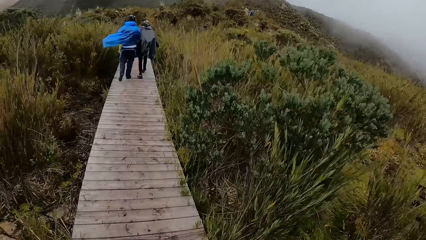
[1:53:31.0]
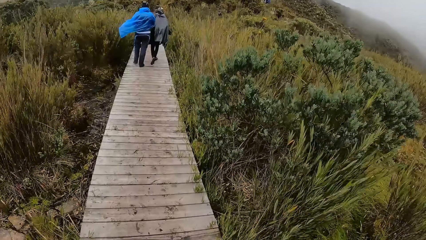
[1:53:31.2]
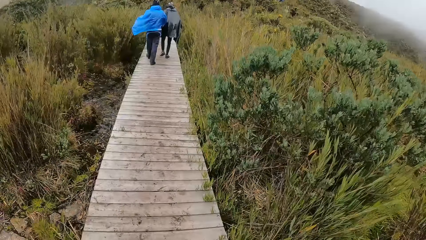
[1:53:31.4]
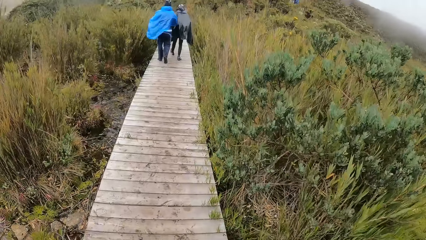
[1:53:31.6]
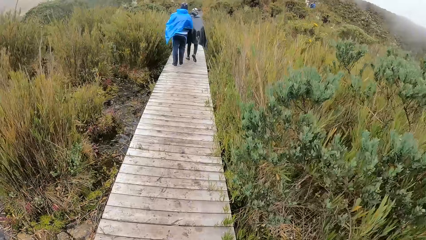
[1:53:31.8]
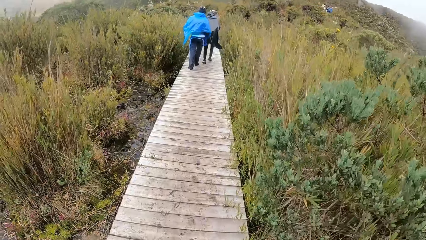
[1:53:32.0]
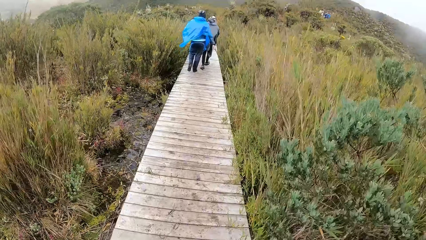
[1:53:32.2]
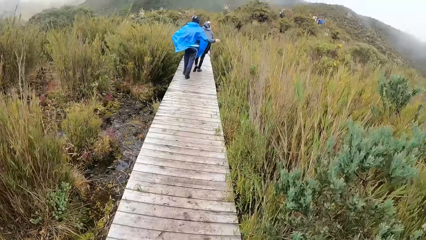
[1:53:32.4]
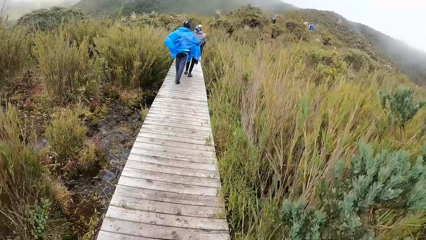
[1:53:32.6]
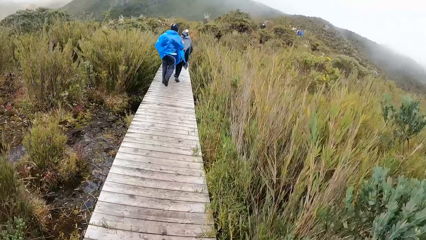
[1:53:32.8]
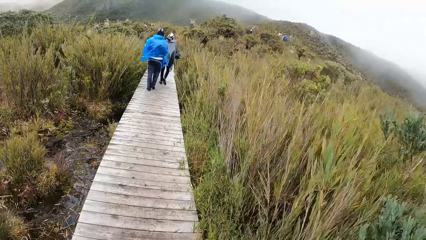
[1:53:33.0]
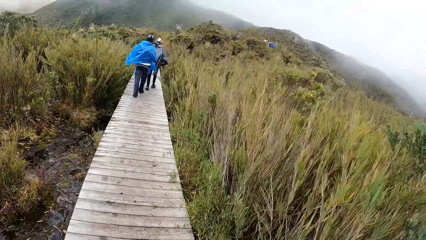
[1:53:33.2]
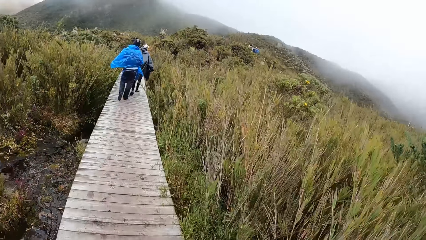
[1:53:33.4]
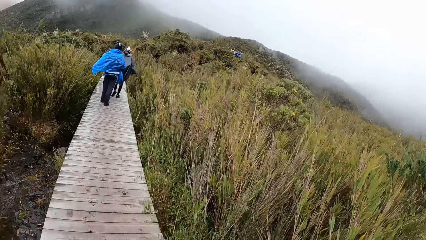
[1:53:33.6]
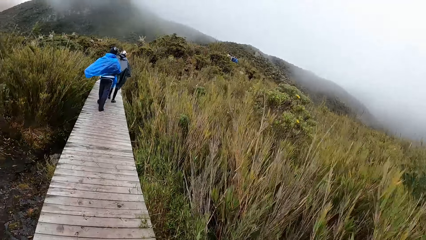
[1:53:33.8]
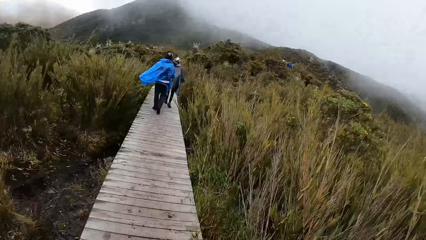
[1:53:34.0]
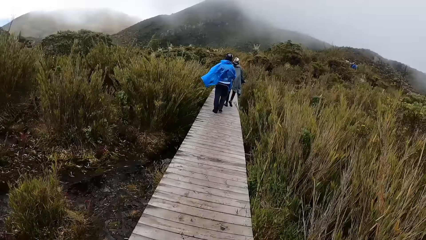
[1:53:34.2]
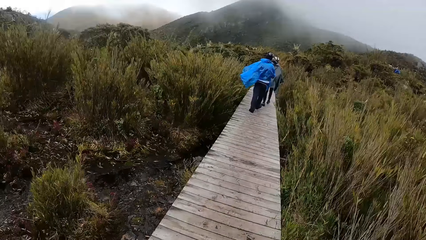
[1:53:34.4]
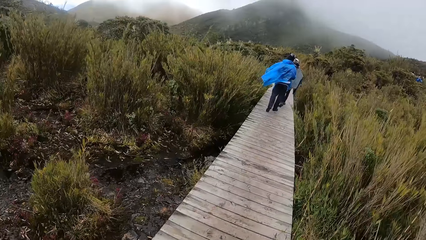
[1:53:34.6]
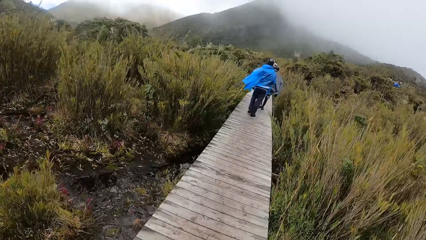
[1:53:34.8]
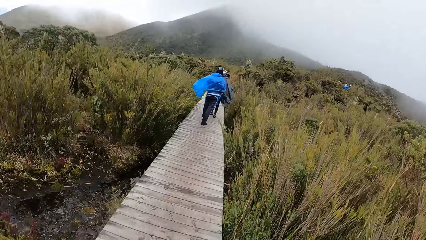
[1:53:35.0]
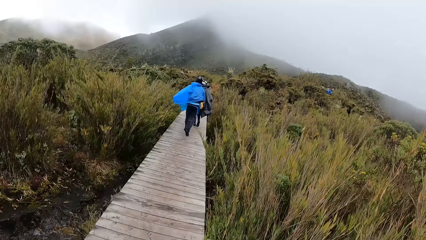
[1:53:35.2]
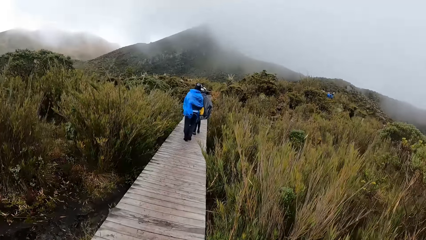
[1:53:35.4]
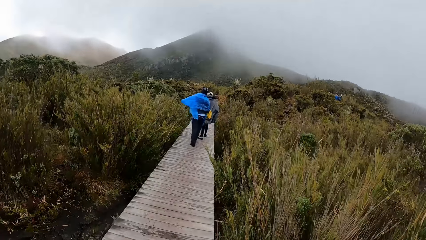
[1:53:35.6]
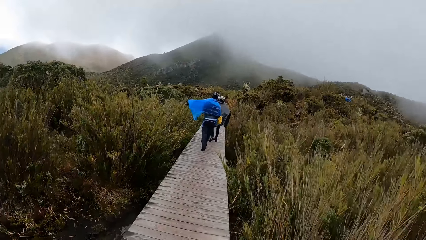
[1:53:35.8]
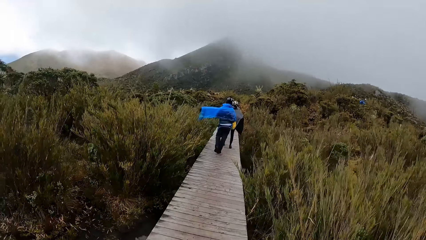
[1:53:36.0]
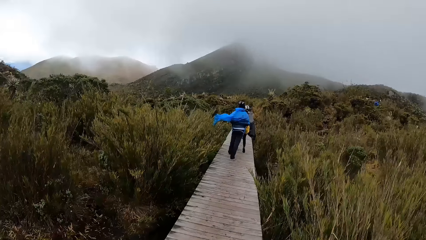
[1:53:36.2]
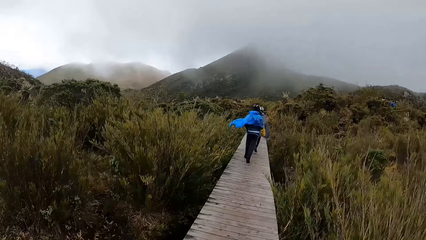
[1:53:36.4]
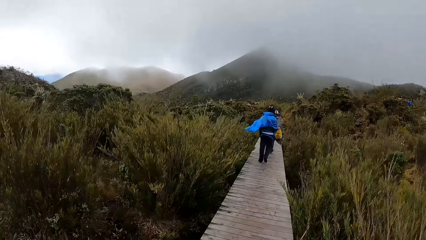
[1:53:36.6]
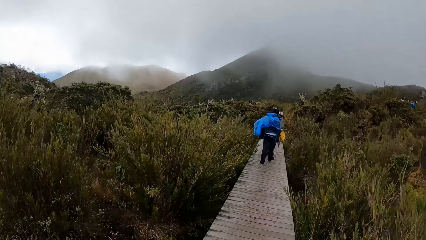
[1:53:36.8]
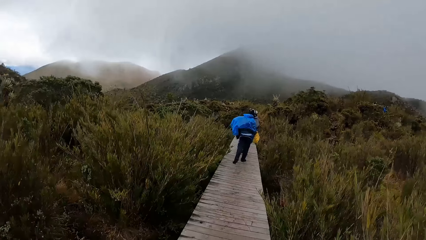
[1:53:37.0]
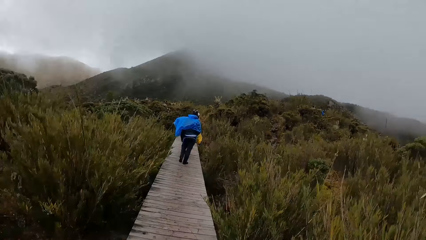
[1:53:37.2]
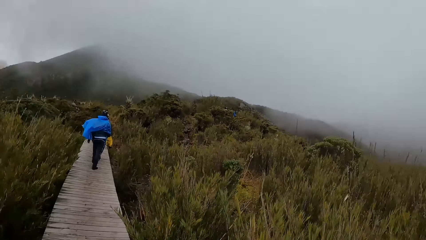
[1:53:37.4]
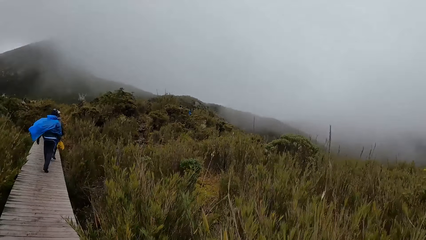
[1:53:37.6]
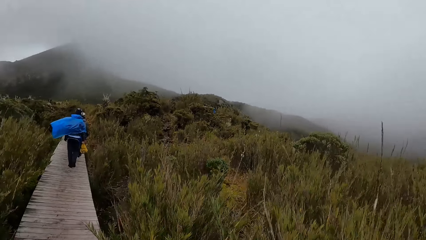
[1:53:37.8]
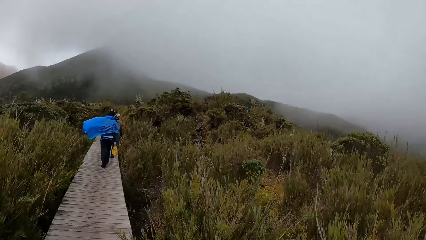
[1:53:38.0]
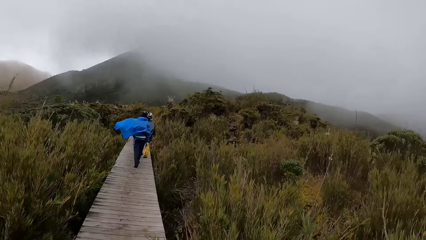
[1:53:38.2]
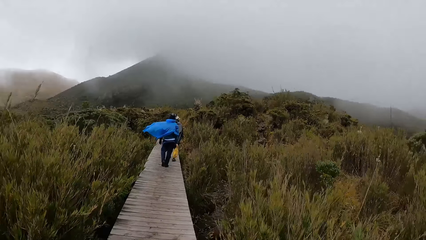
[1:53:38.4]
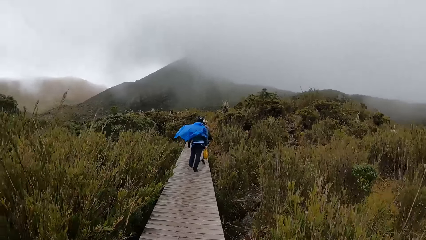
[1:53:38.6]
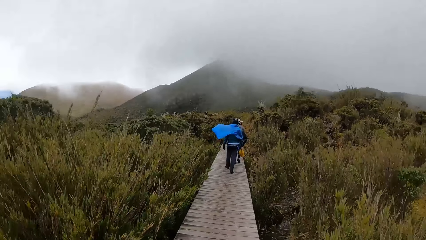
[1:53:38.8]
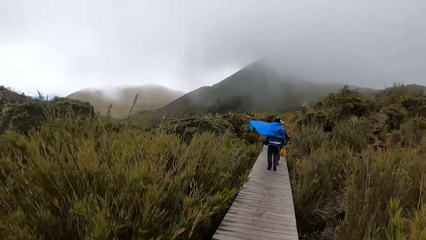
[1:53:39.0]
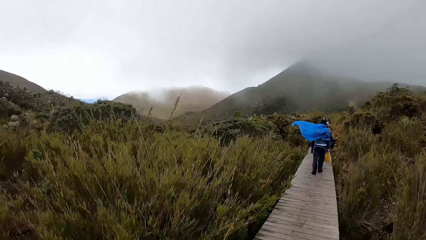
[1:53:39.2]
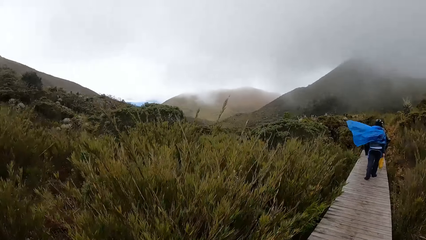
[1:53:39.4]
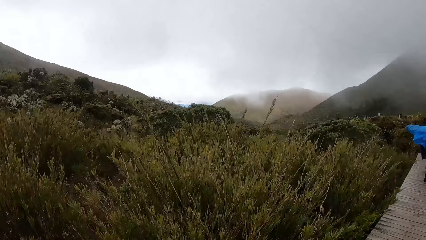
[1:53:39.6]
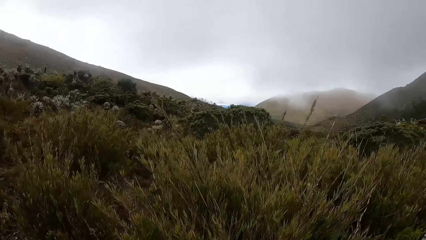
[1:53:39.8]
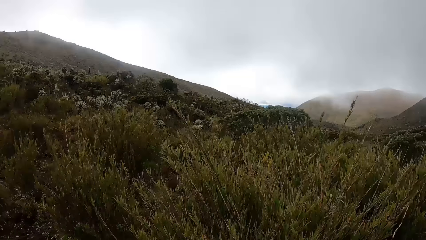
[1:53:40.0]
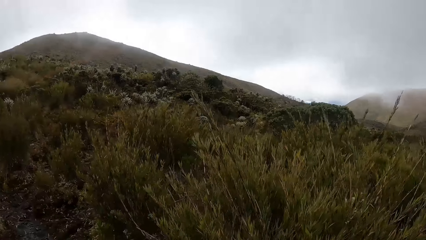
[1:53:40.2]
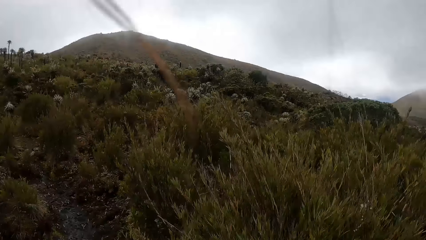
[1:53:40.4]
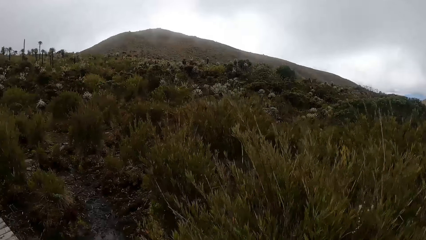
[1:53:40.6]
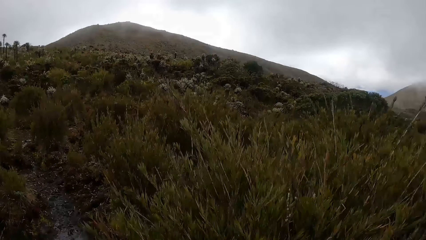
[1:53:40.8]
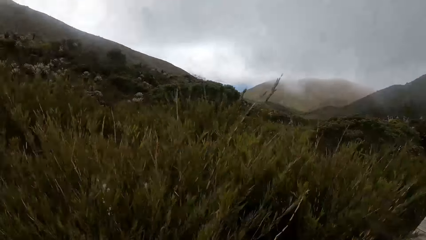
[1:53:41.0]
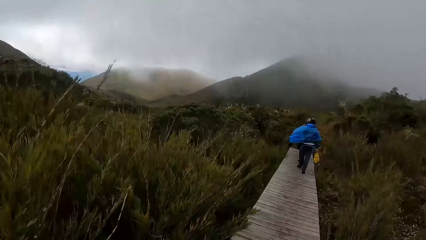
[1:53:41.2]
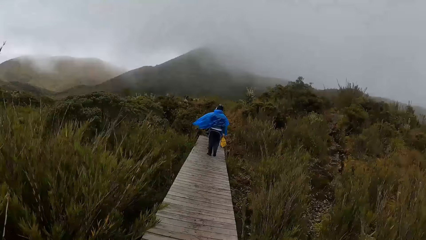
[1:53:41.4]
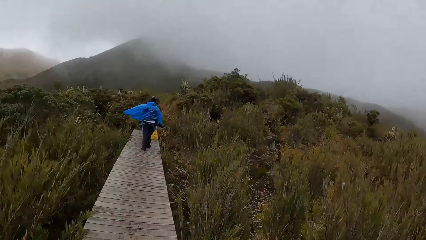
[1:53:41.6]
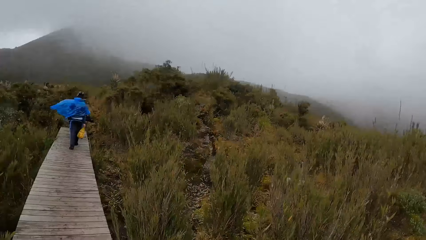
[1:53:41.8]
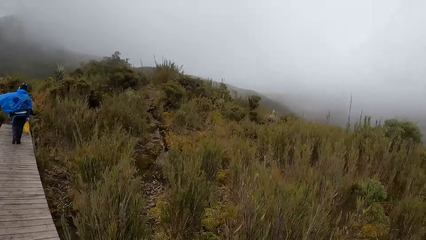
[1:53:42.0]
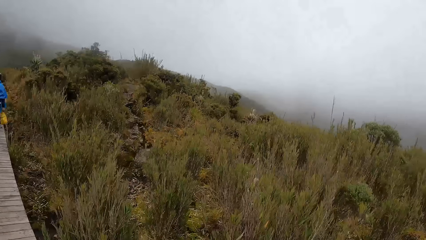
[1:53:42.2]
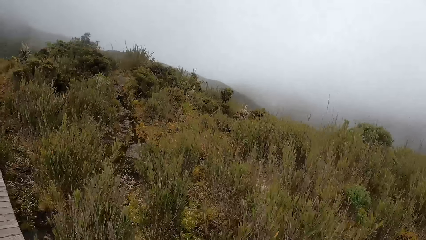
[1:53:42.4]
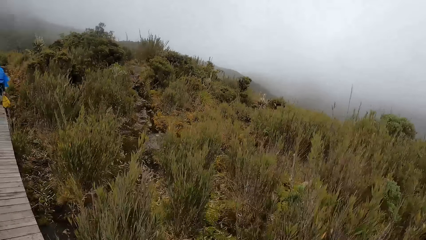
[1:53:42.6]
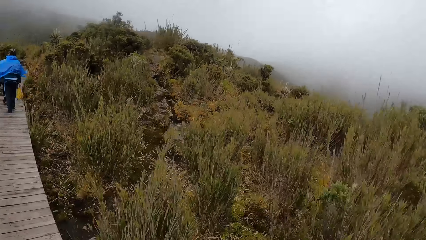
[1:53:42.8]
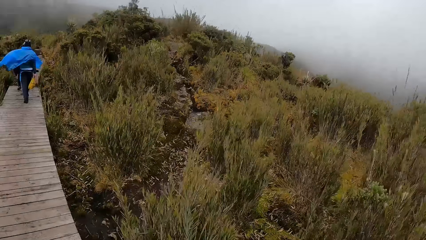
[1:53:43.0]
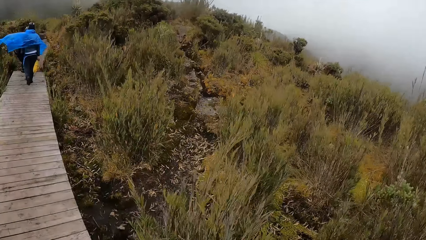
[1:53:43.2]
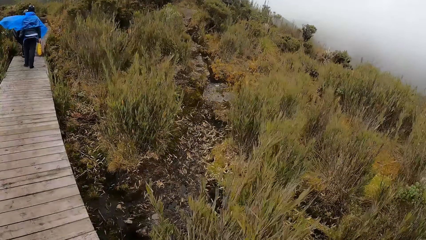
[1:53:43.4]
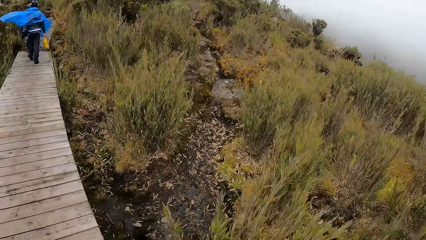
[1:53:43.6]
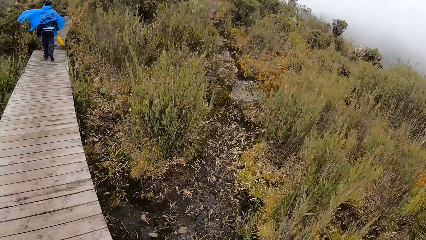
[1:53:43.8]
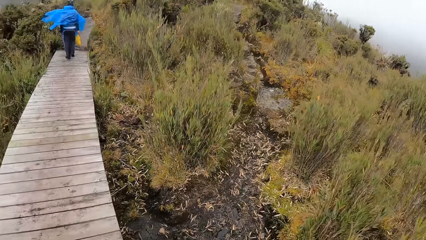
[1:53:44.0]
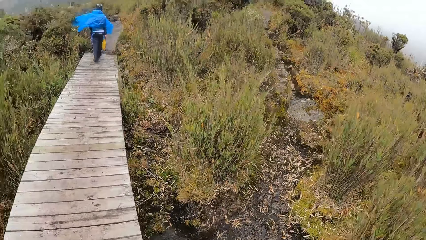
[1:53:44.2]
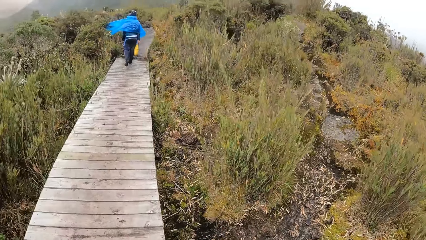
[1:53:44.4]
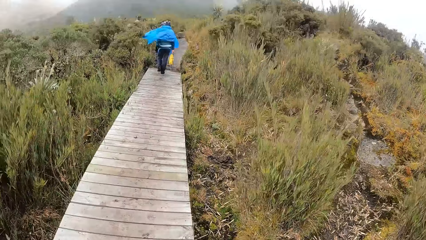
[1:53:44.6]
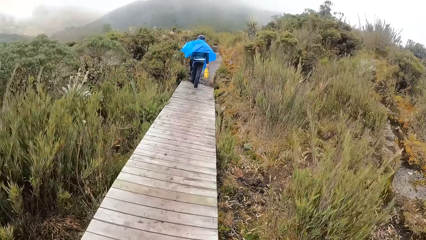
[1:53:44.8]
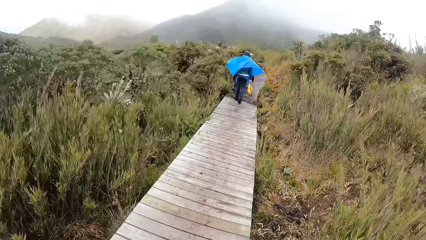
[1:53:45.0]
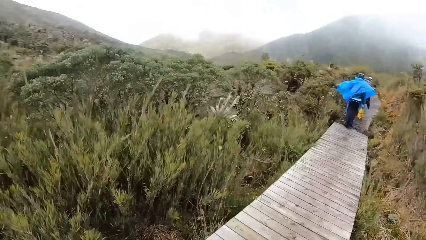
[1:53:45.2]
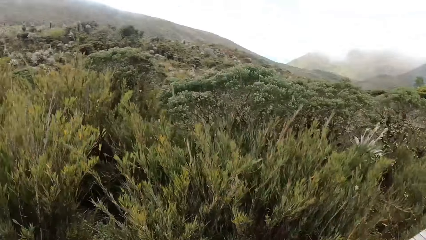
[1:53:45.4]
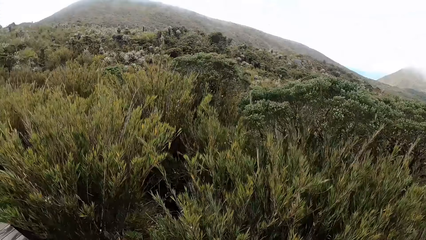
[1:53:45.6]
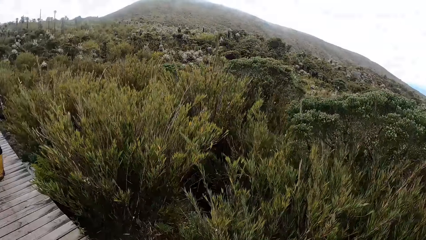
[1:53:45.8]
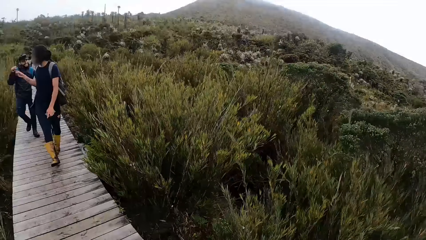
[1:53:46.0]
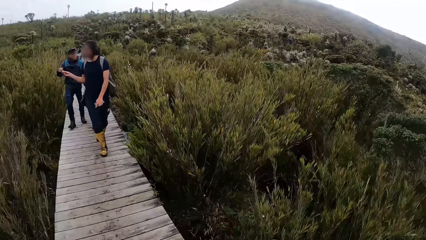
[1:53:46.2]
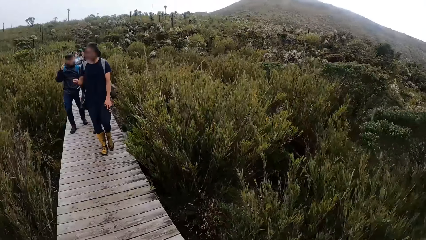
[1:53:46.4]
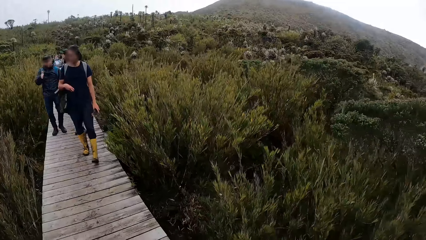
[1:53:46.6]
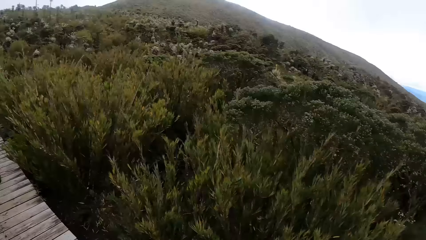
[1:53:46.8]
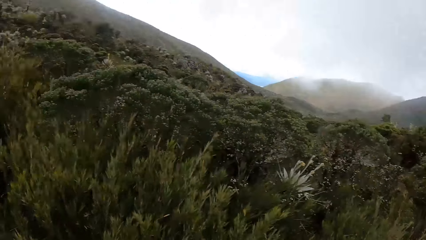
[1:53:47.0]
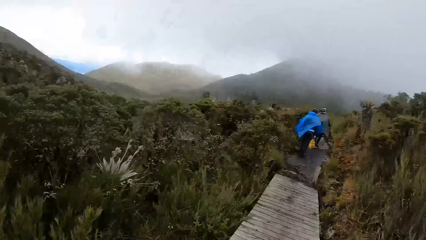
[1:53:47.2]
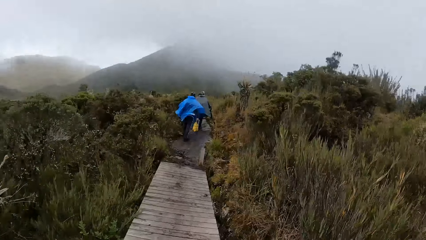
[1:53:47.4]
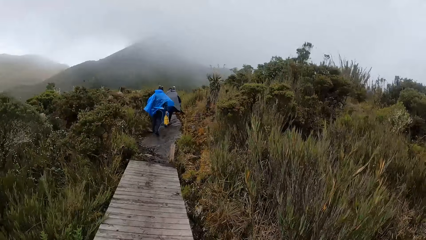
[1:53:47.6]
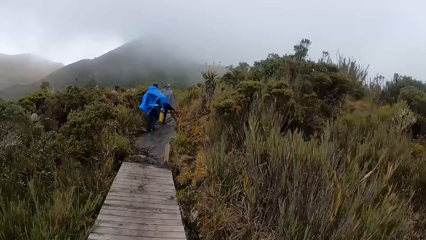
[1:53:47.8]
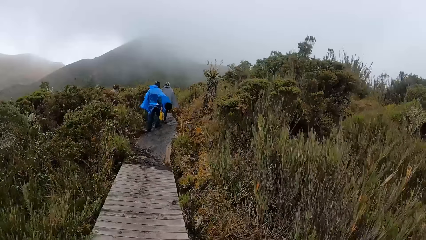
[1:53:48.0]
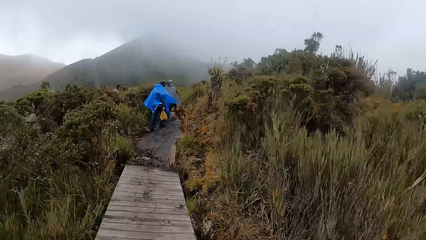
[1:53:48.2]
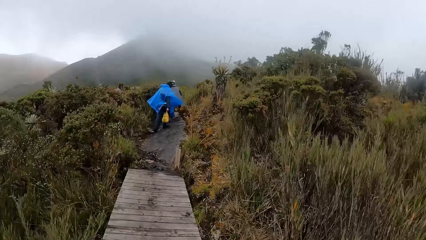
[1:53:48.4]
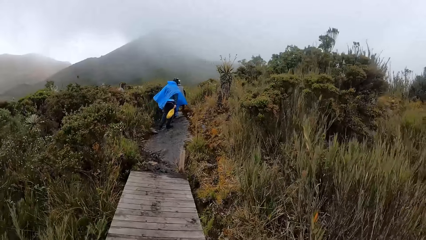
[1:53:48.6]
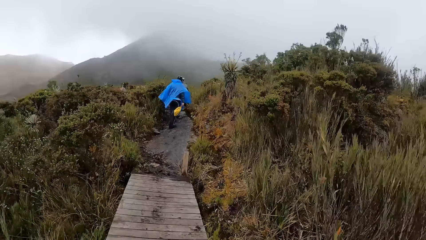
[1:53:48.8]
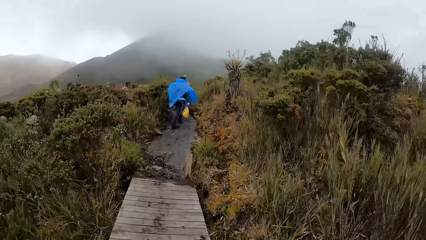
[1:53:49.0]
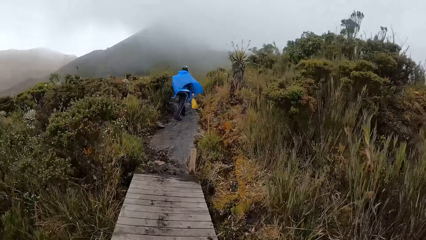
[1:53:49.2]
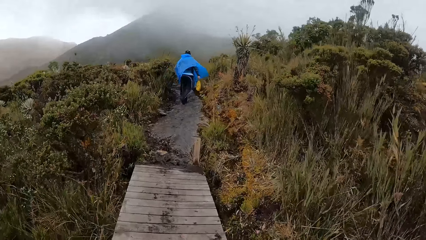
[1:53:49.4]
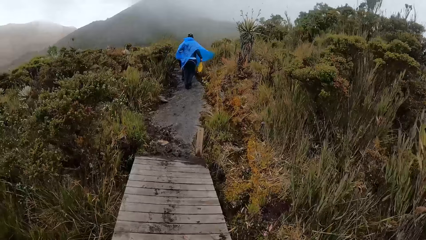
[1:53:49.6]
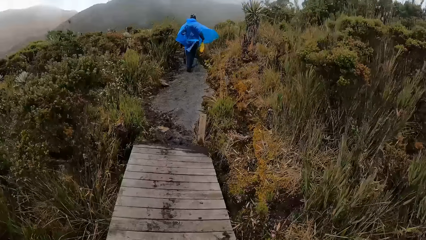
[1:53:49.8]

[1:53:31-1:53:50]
The camera wearer looks around the mountain. They look at a man.
